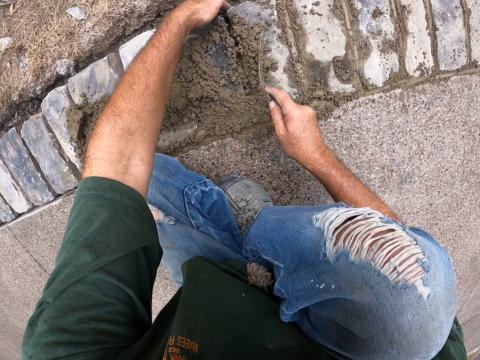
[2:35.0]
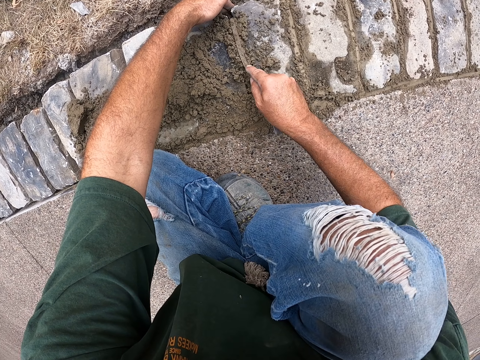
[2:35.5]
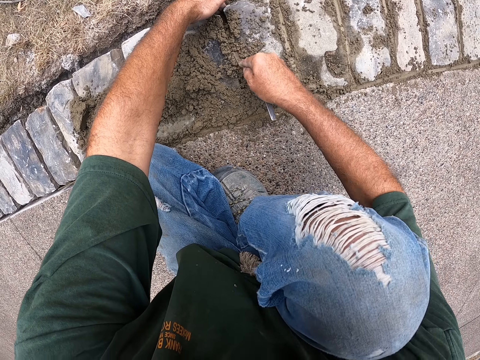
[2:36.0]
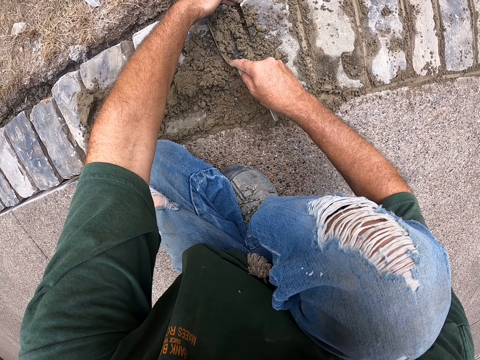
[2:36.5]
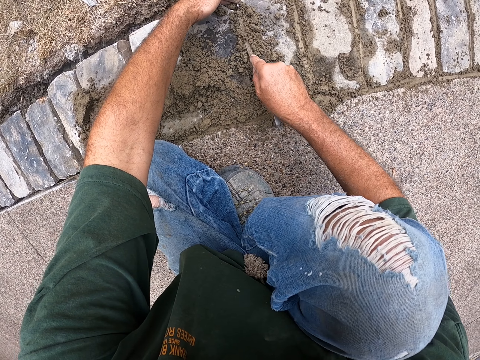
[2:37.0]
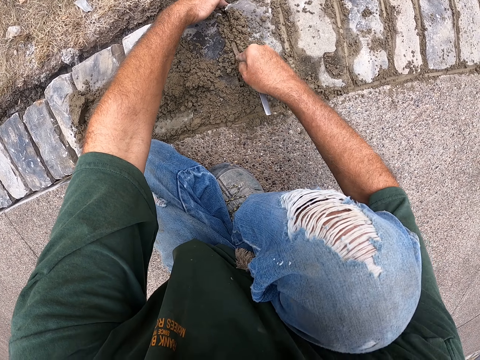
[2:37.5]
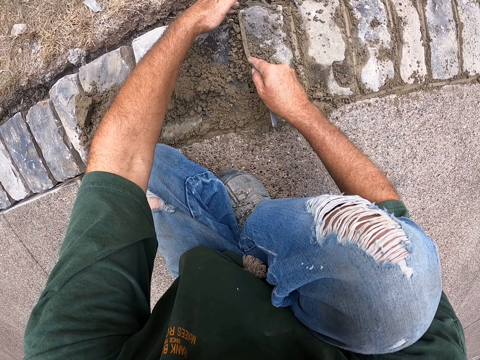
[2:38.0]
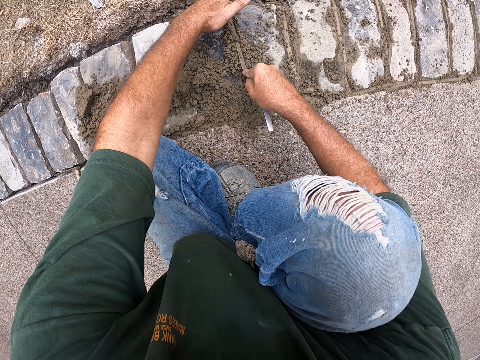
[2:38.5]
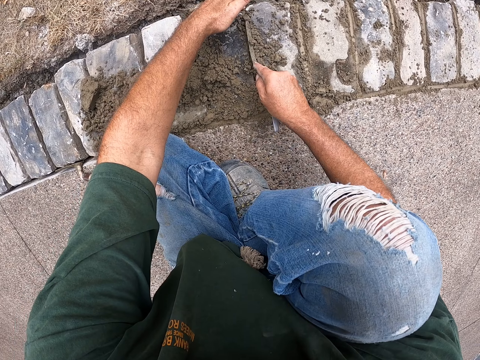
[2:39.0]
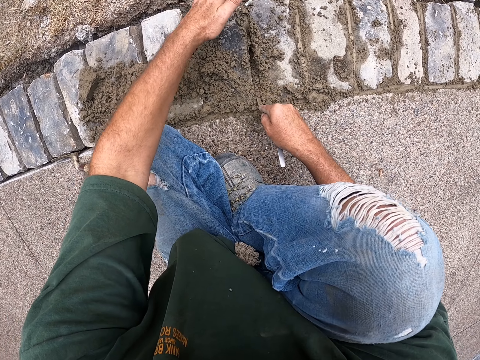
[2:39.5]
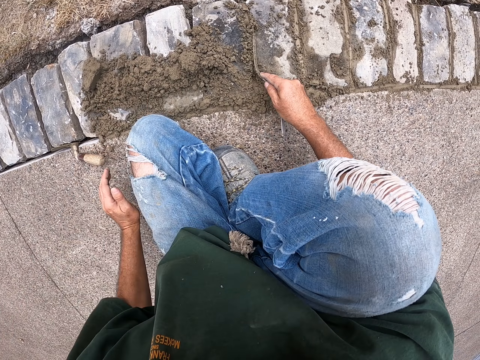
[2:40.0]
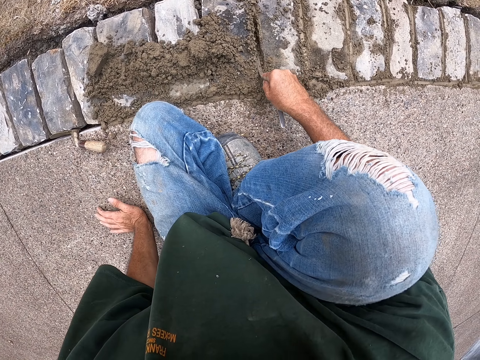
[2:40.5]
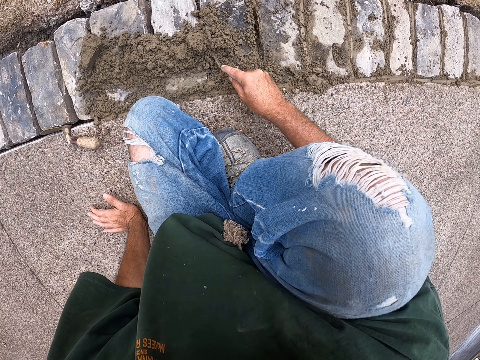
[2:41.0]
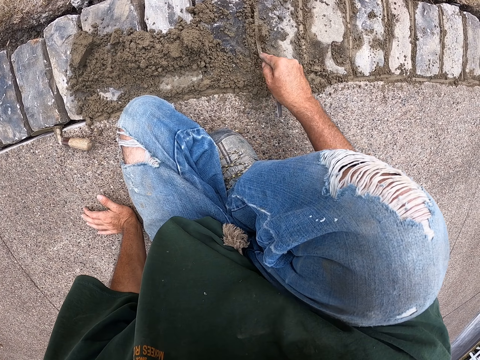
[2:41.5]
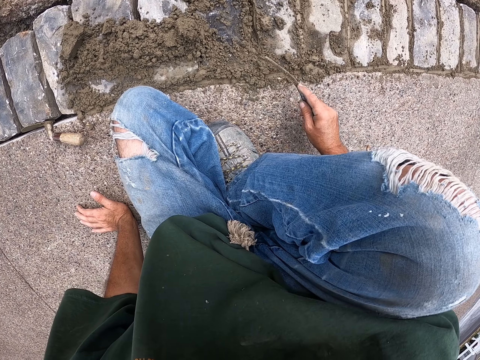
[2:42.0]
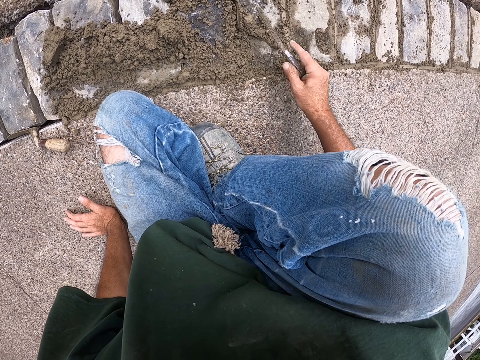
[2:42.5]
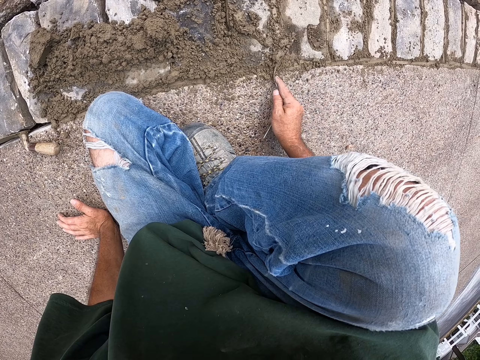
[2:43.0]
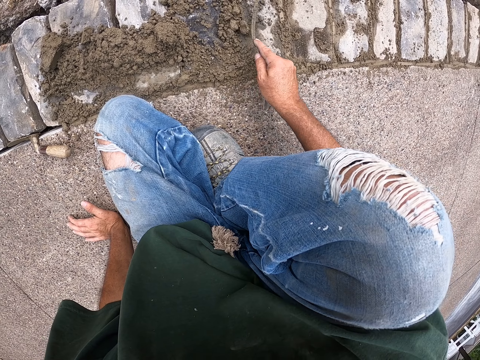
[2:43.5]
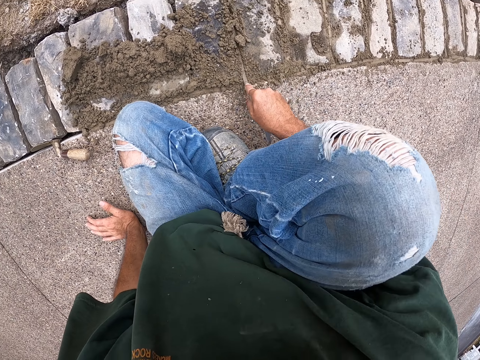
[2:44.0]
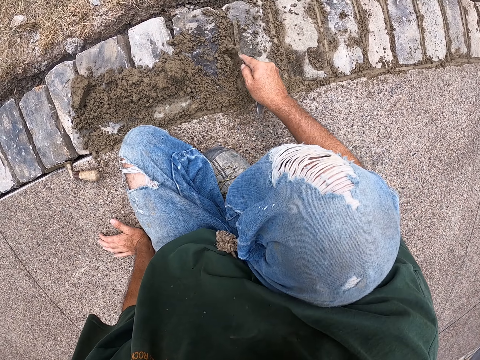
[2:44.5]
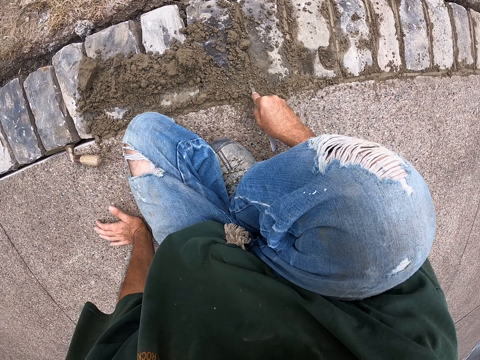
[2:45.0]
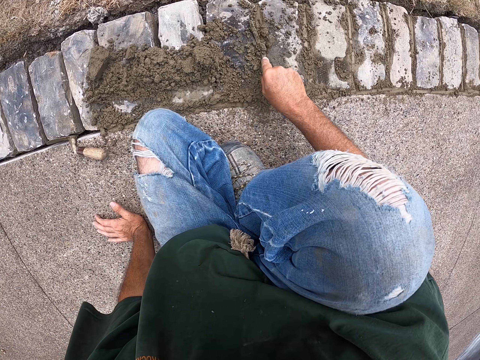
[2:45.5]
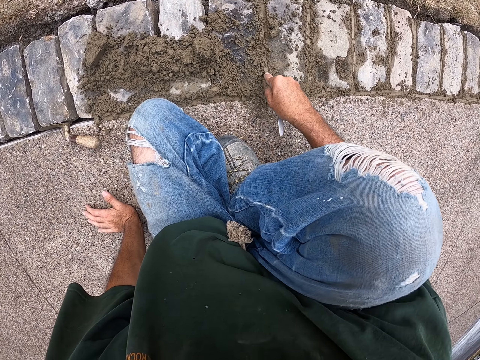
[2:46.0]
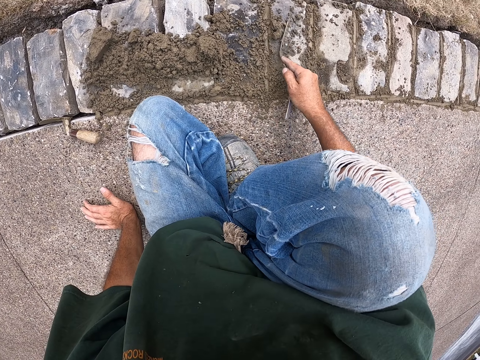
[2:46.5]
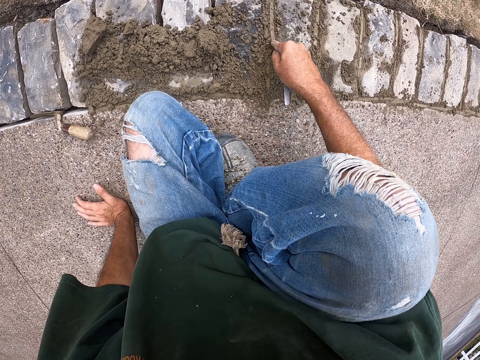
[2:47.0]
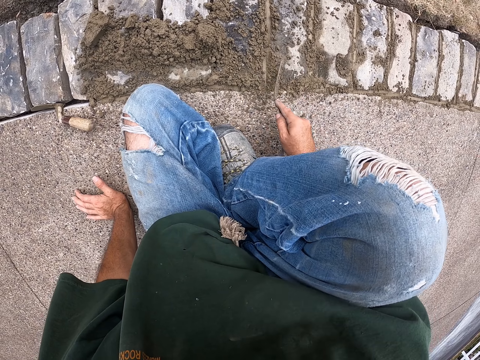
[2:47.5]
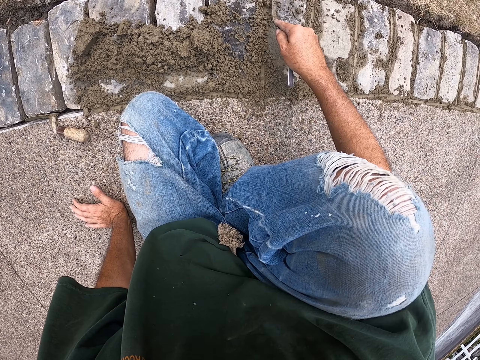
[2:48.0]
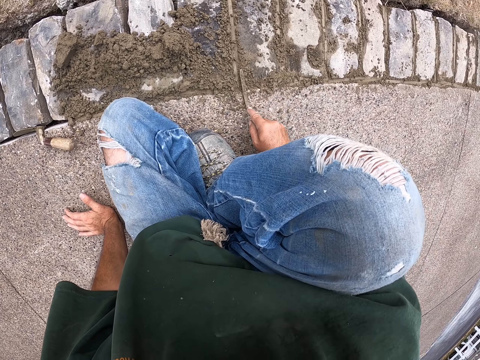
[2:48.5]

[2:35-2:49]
The camera wearer pulls his hand off the brick. He cements the bricks with a joint filler.

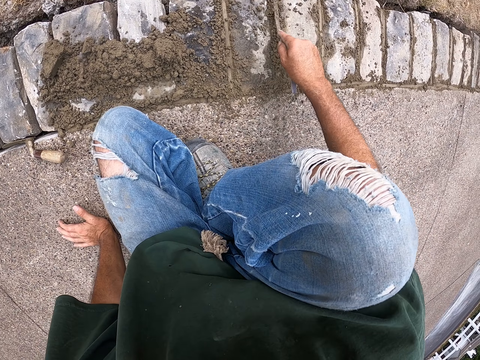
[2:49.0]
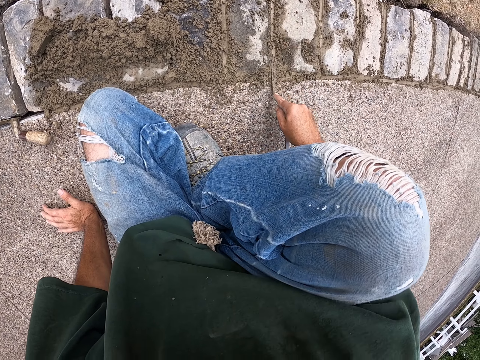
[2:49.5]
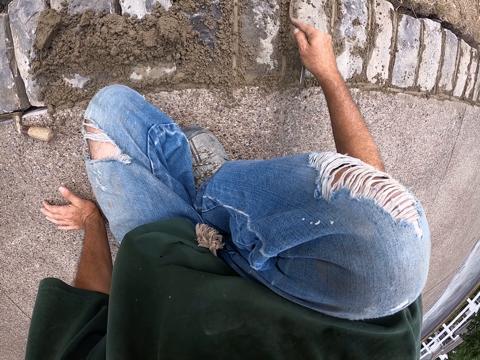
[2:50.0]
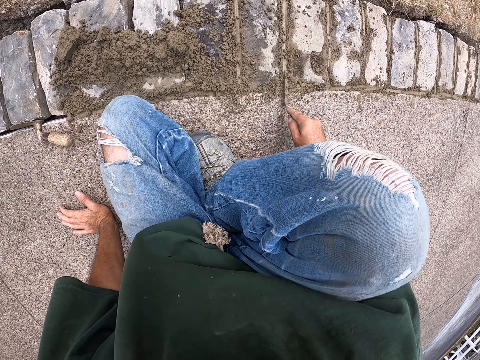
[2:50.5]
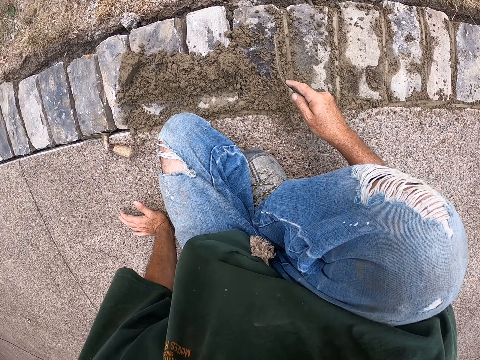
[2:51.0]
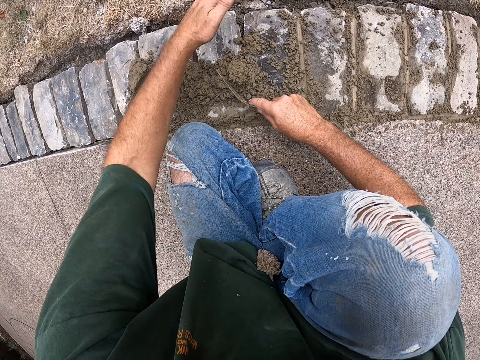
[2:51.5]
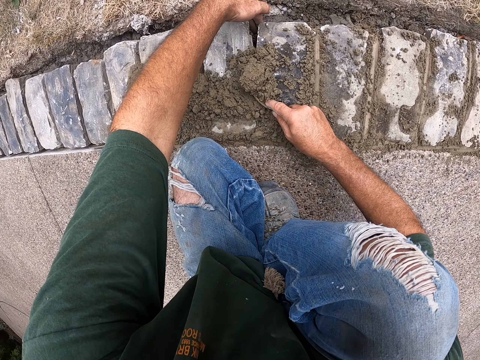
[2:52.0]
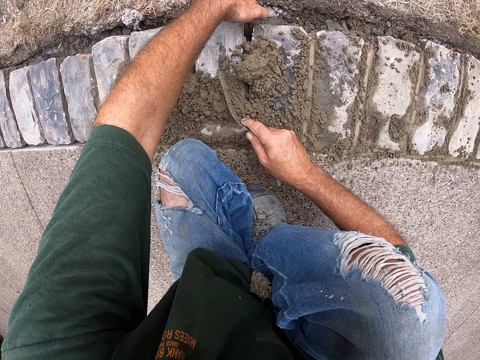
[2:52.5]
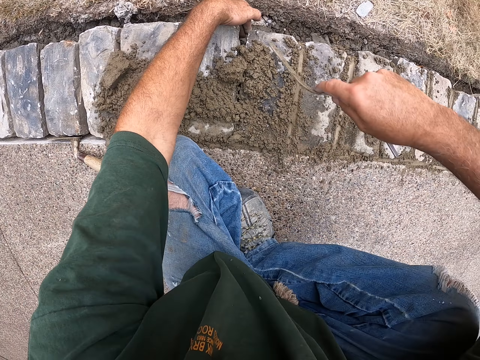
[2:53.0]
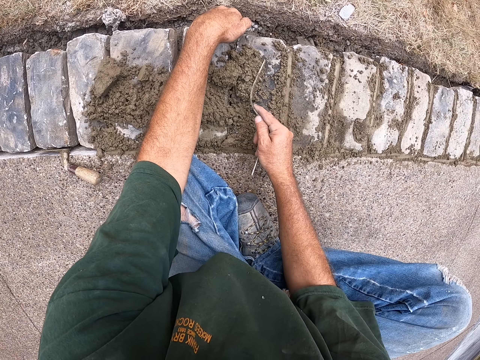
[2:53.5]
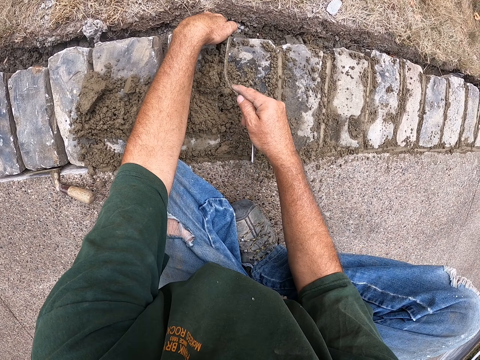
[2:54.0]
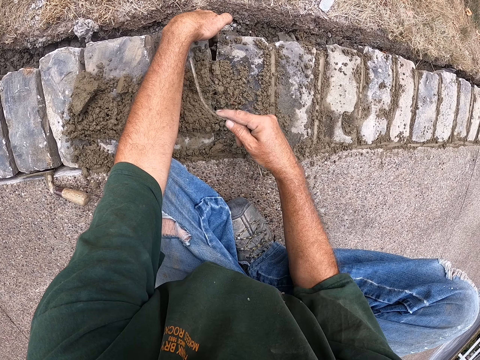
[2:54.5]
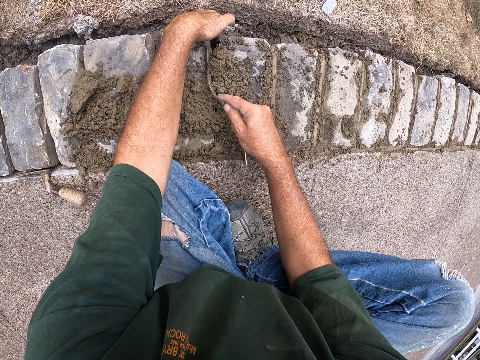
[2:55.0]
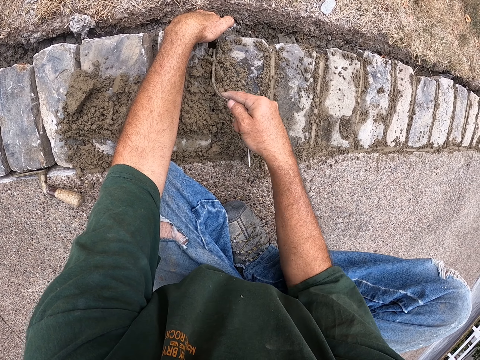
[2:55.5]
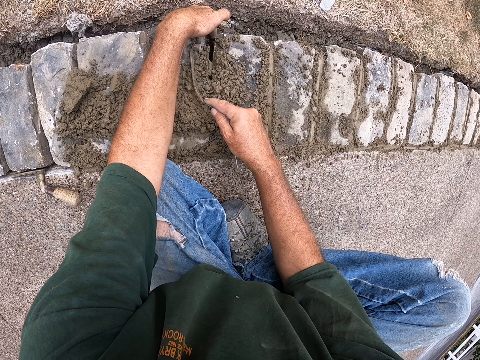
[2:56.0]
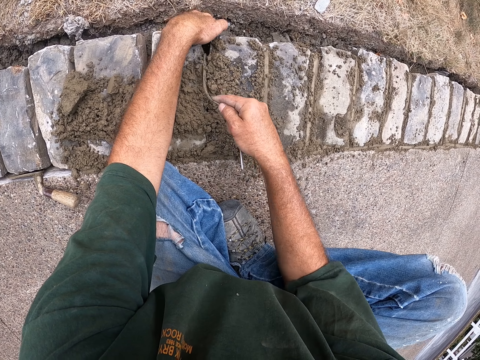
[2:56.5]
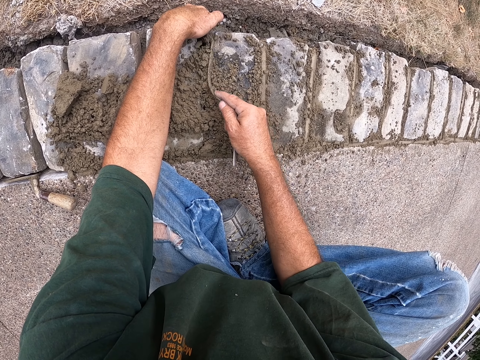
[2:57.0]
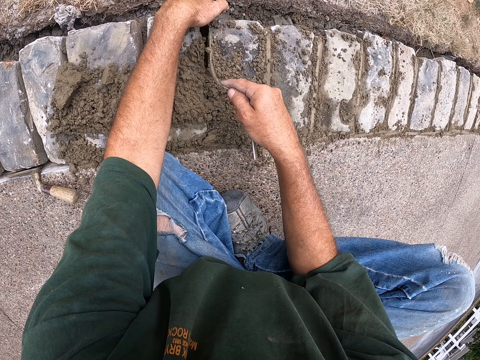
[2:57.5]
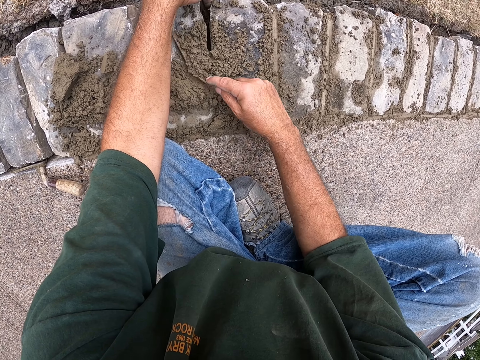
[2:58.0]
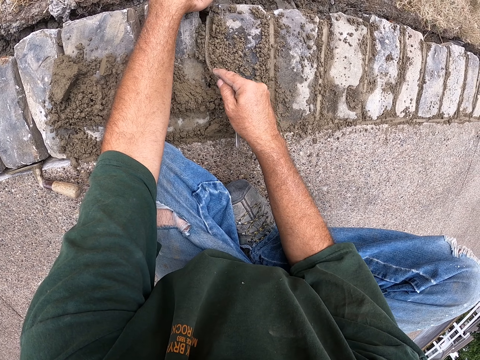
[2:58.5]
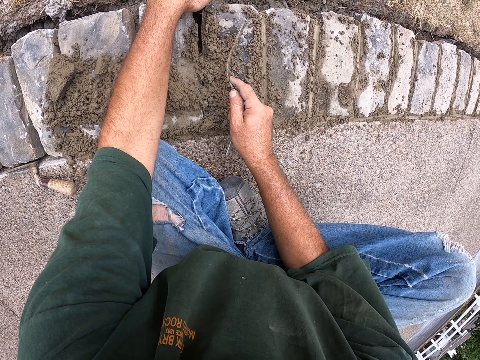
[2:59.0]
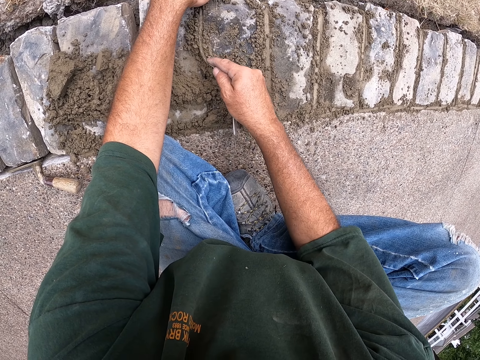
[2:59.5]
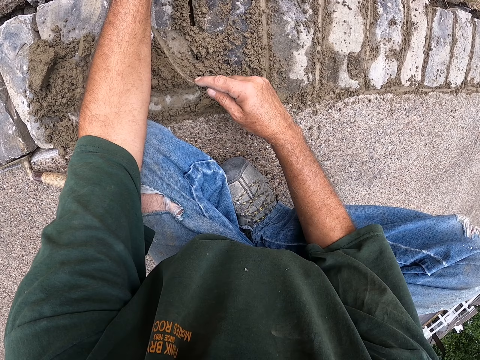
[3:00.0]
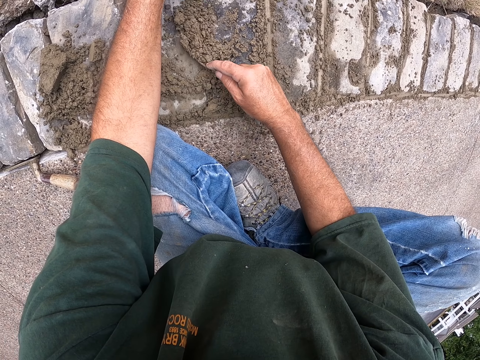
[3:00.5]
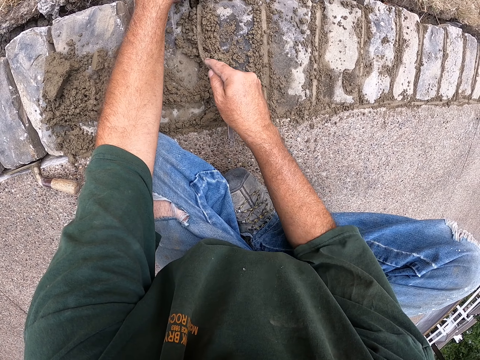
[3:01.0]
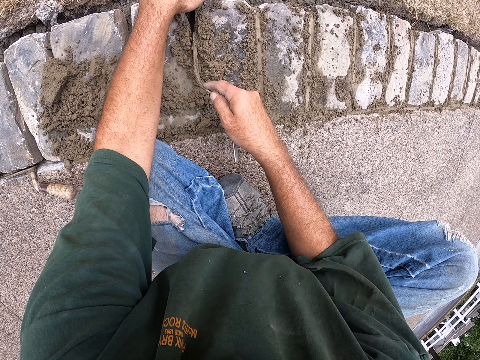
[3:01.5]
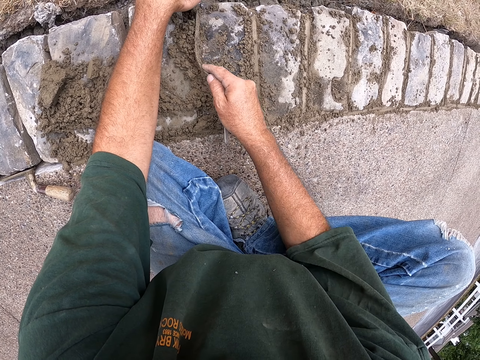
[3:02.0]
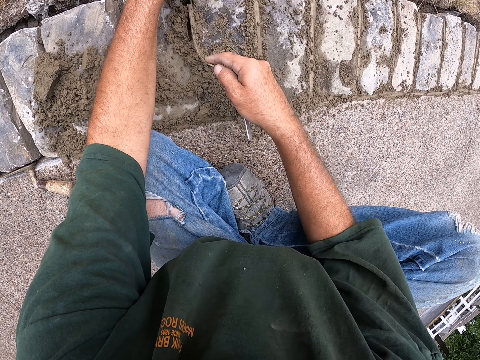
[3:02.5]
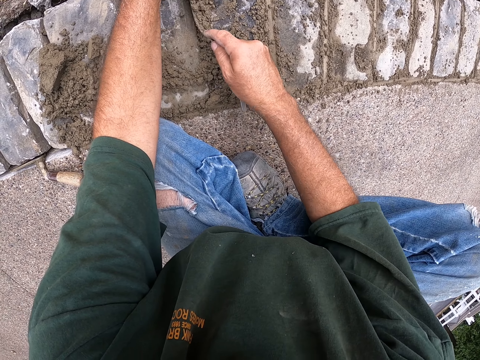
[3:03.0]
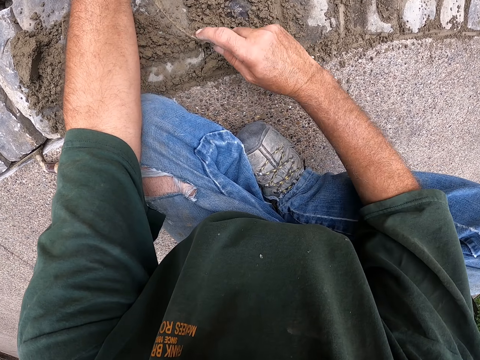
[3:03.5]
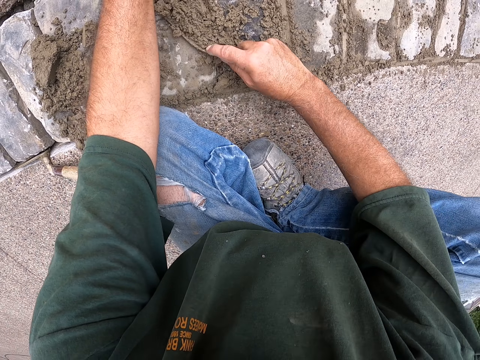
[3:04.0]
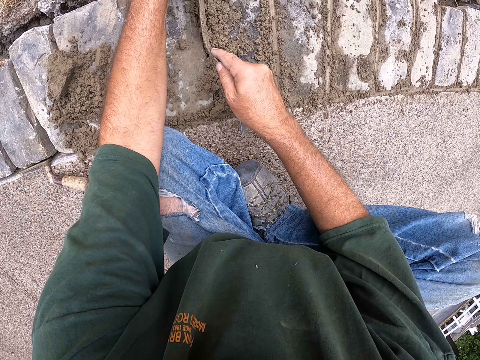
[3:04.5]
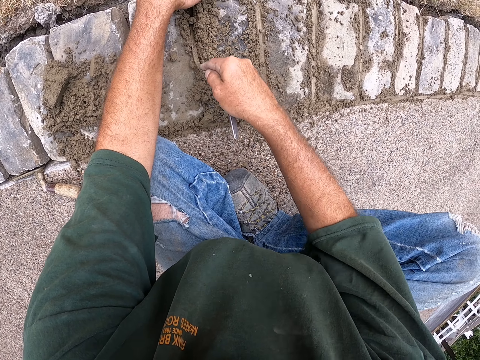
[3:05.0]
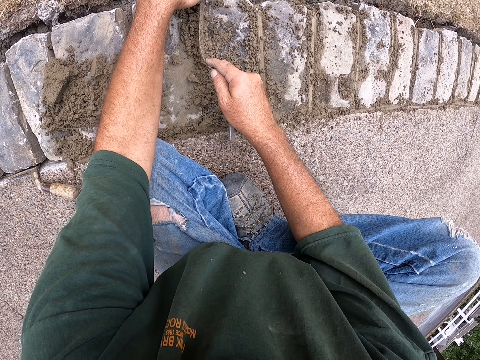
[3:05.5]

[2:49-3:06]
The camera wearer holds bricks with the left hand. They cement the bricks with a joint filler.
